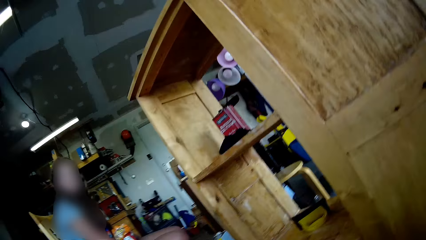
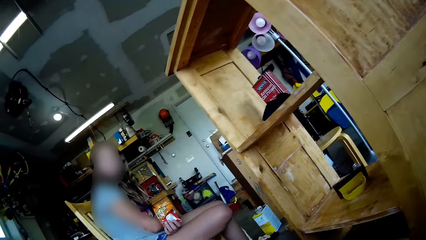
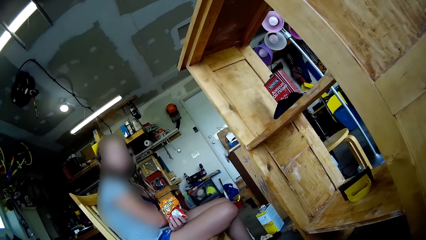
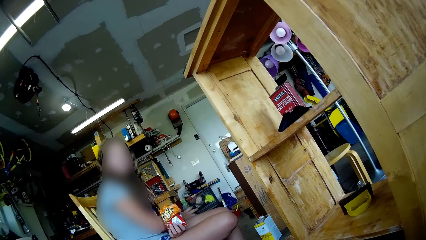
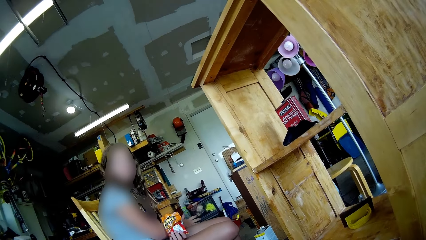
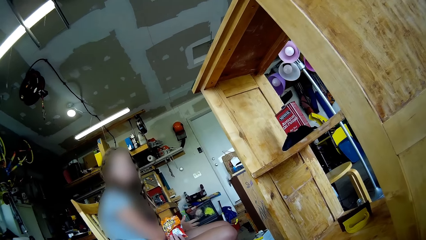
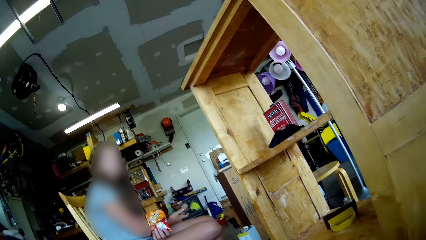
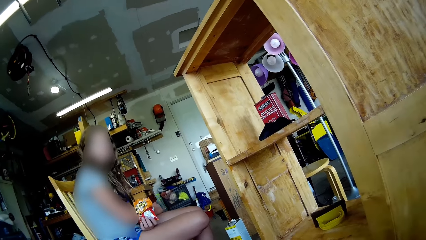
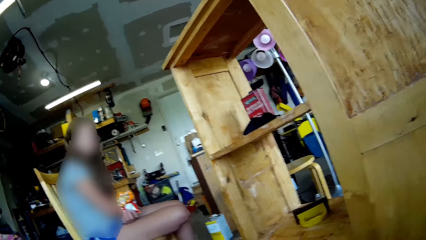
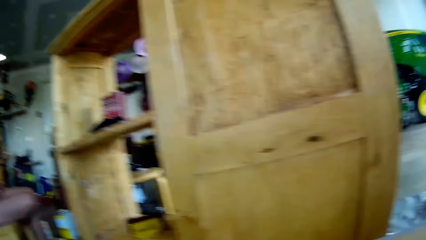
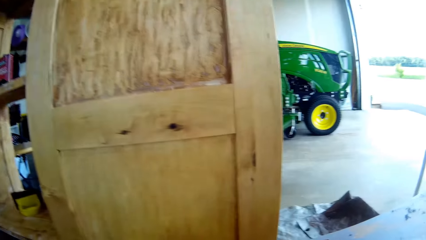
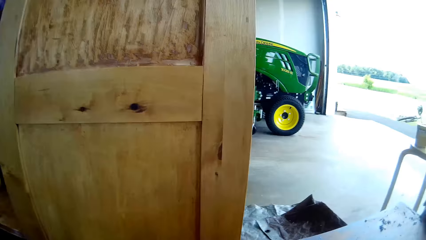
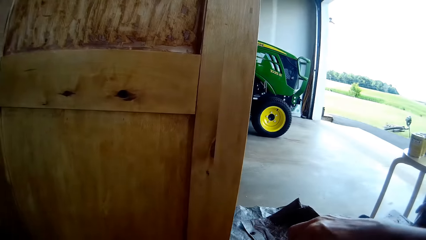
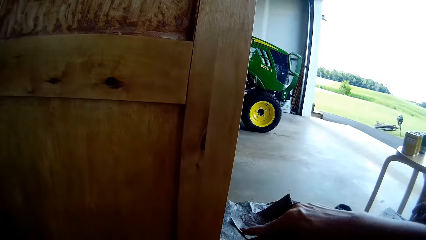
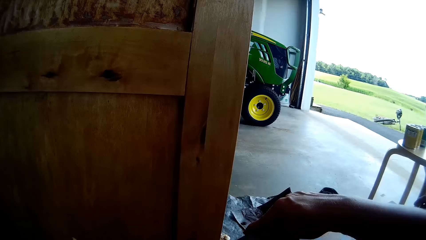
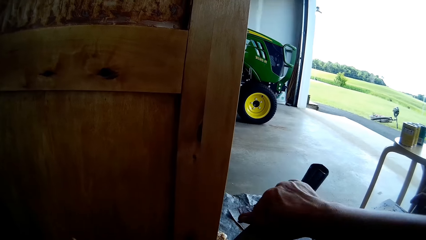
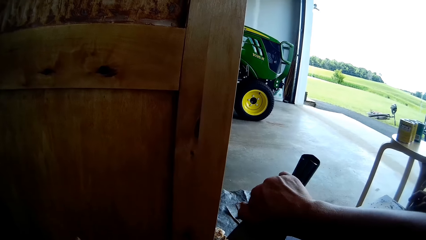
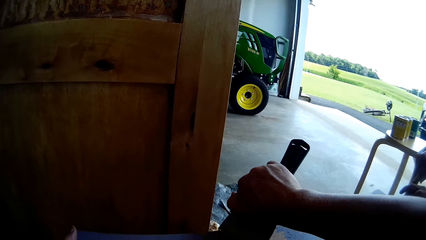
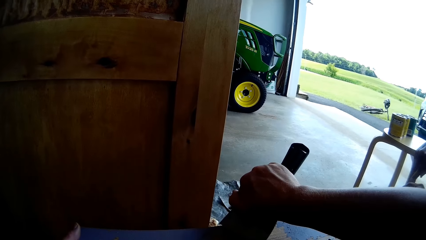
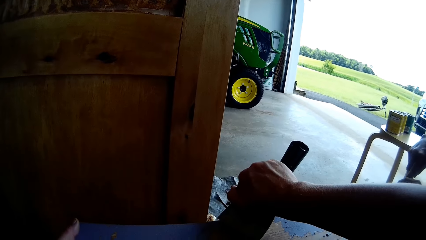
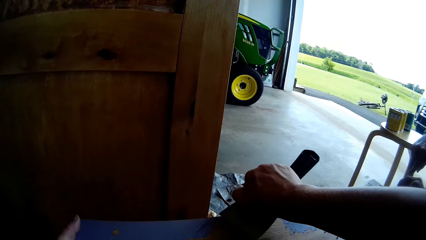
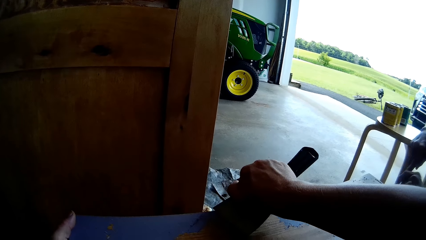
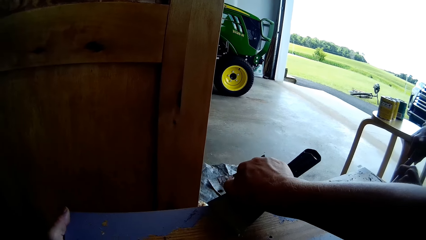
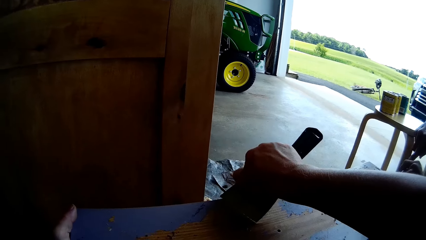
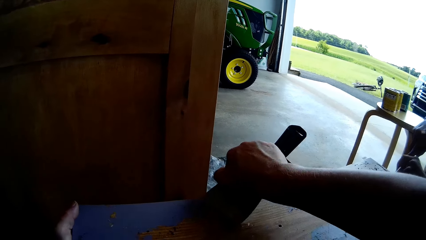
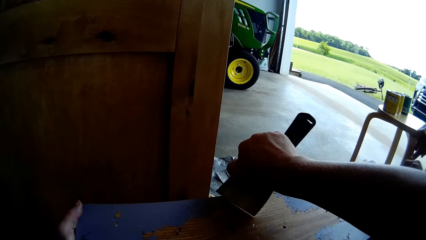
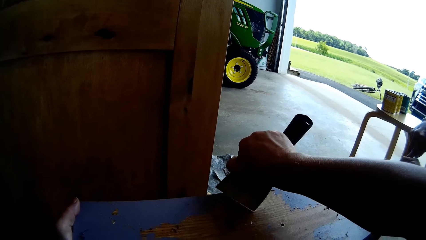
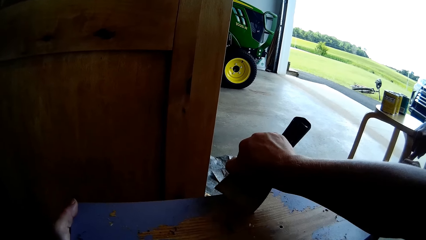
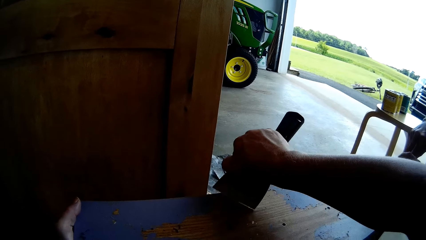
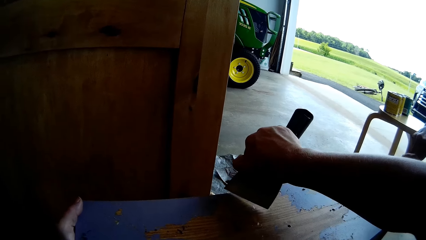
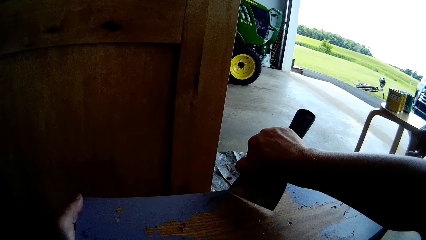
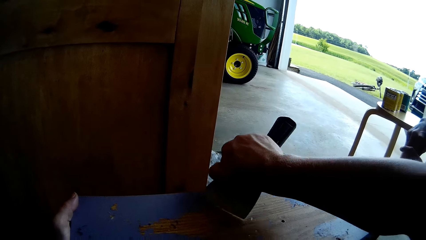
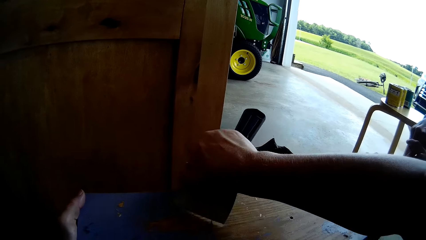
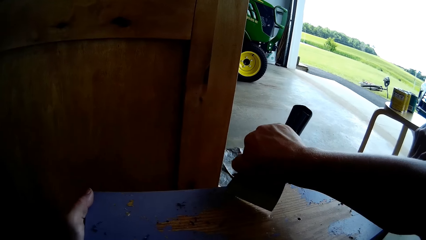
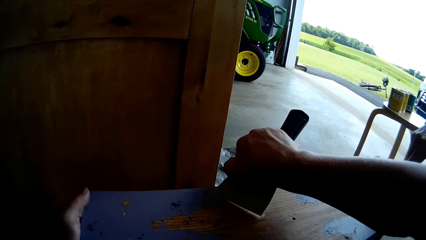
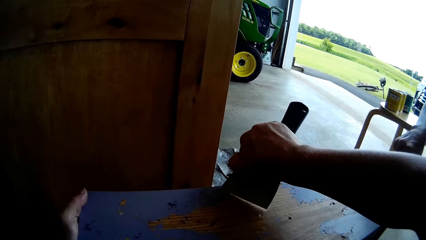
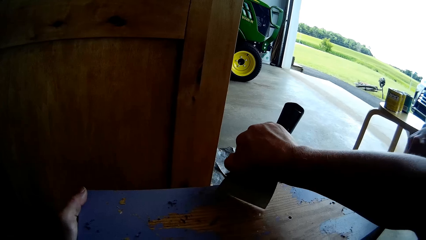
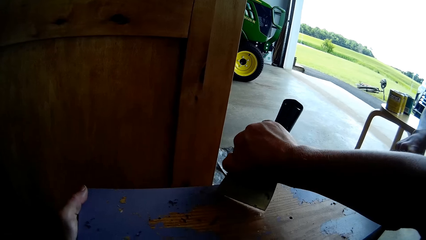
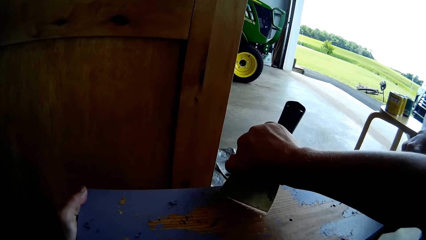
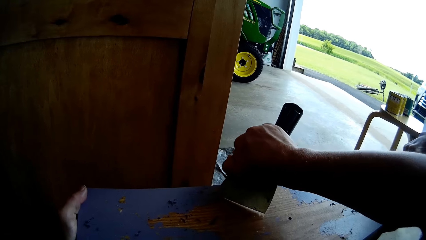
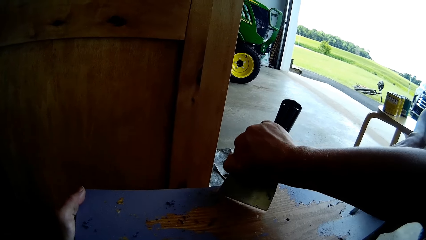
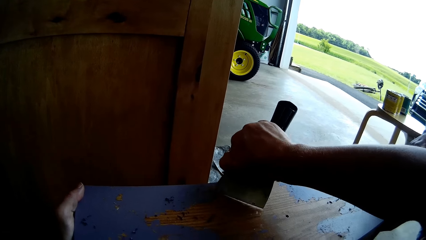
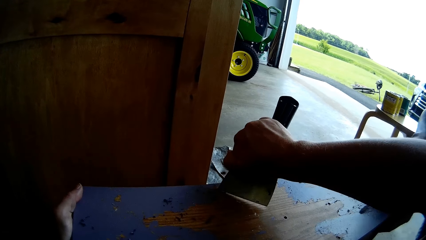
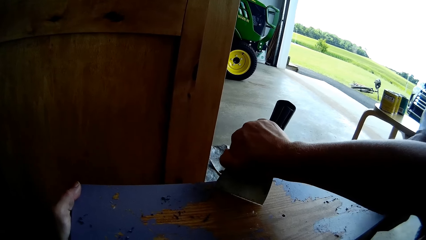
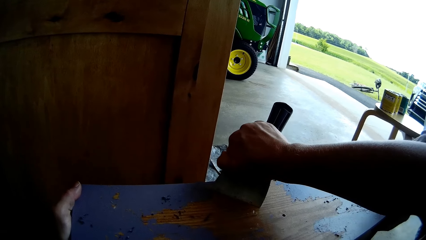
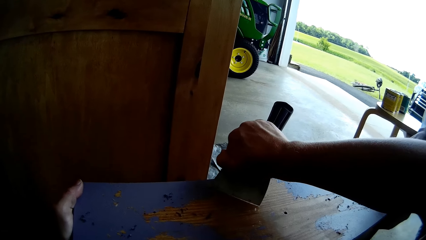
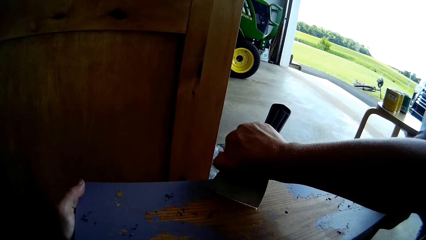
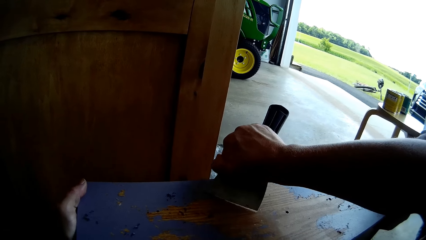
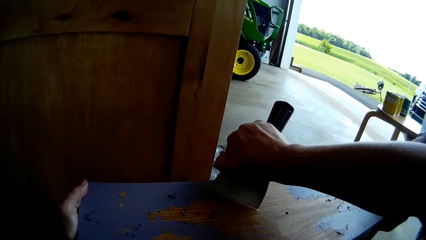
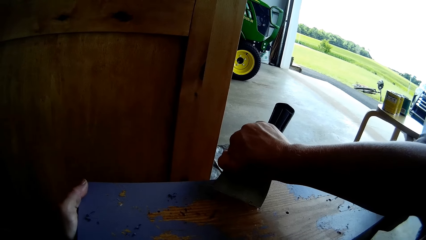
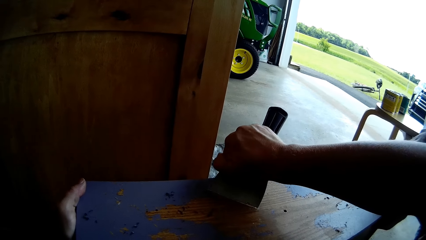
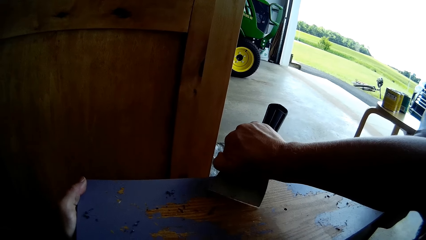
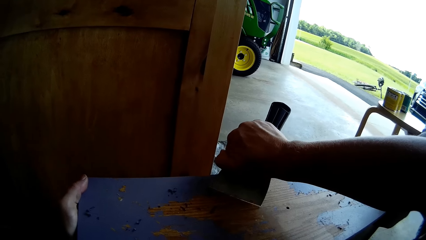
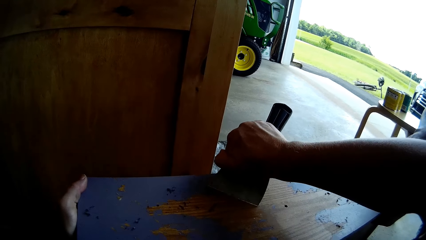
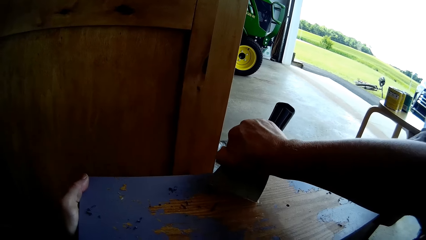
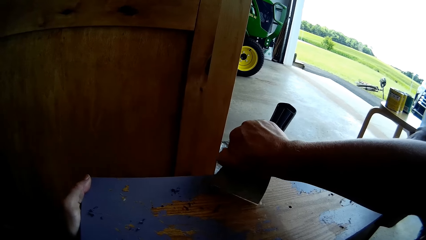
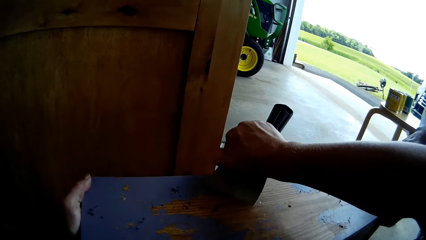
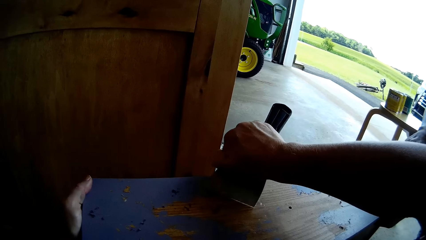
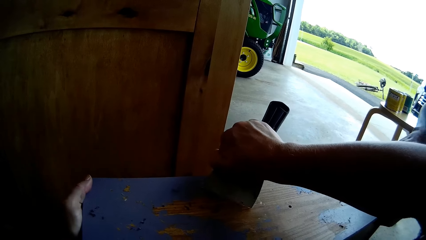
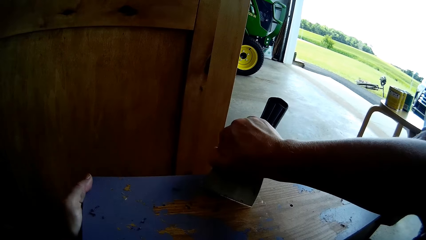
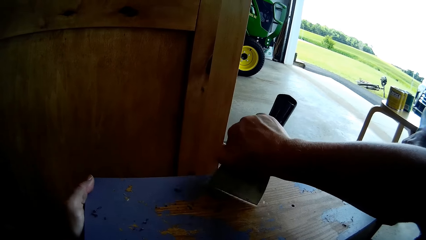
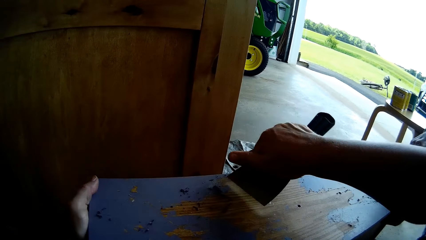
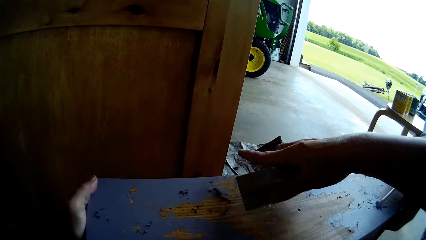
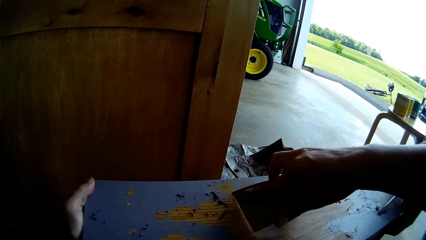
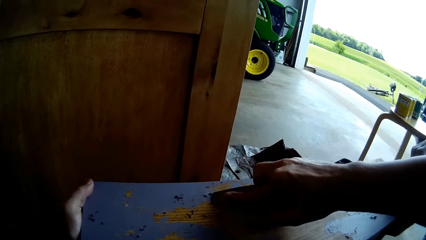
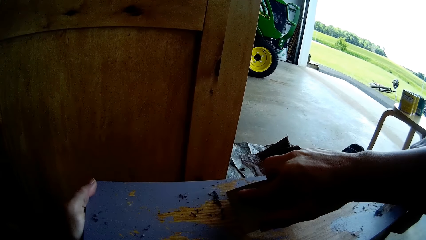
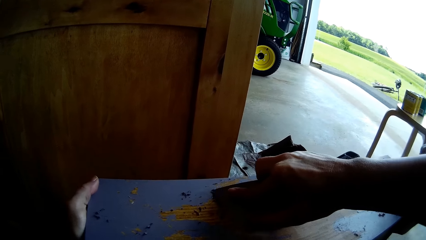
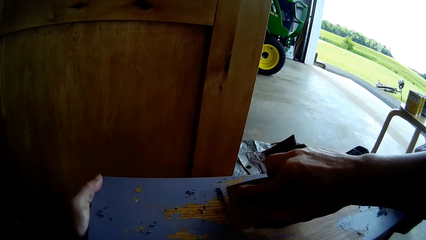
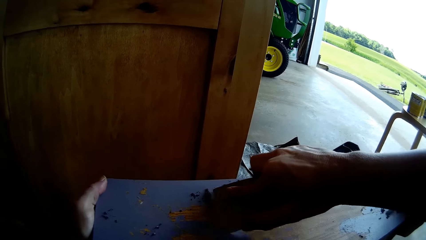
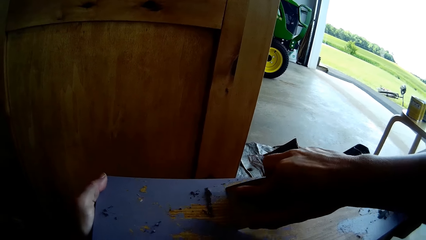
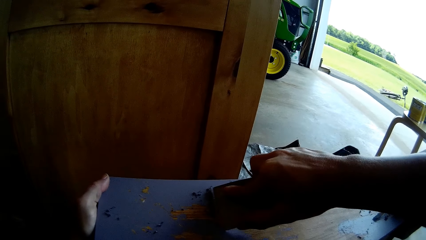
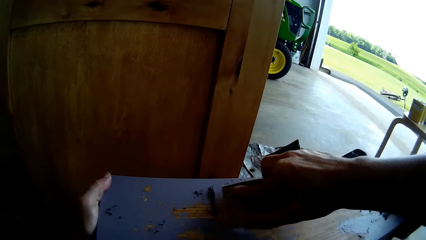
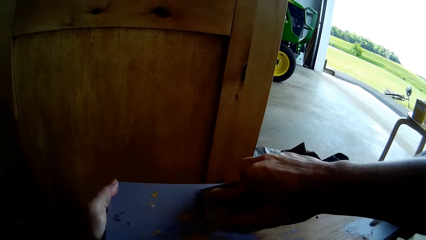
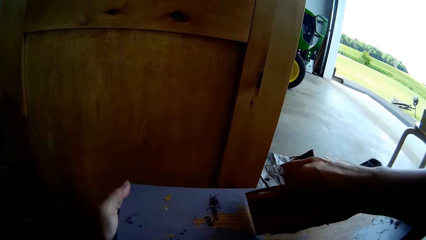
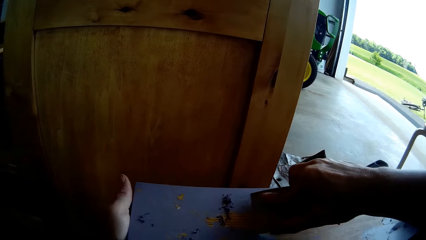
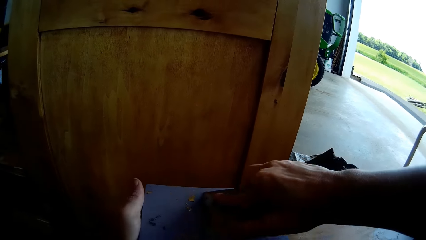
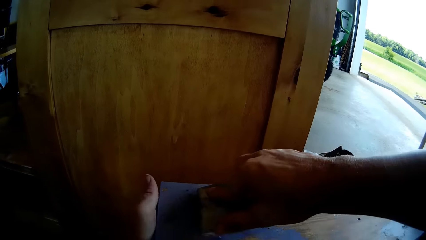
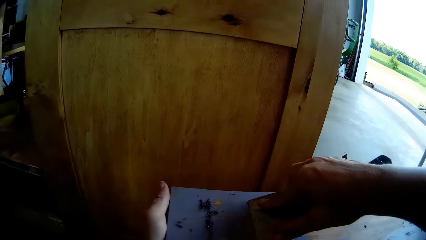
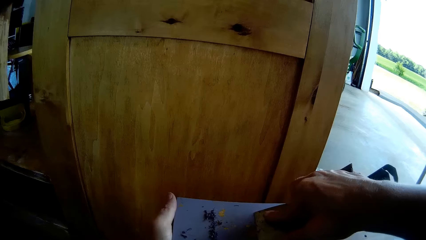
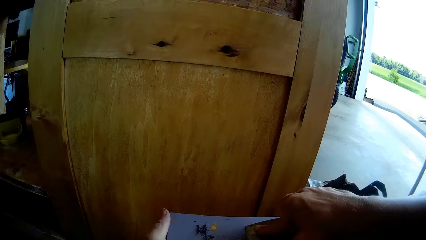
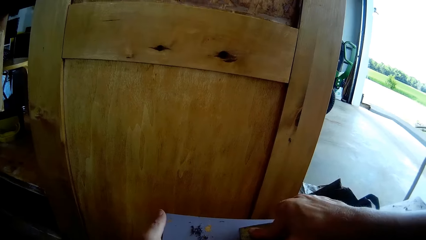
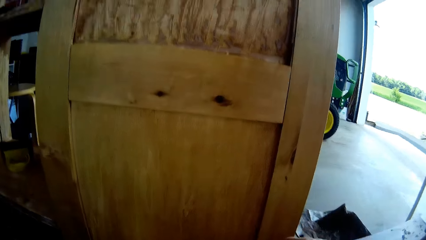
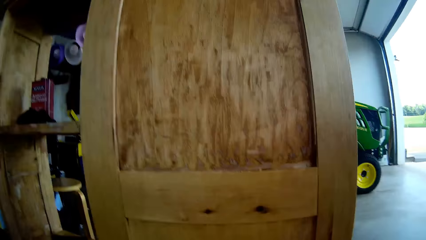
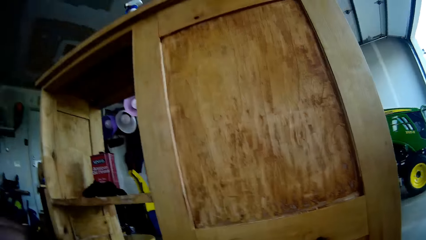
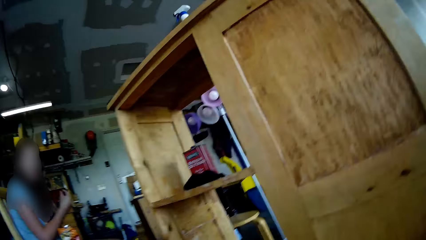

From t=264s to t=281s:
The lady converses with the camera wearer. The camera wearer scrapes paint from the table with the knife with the man's help. The man scrapes paint from the table with the screwdriver.
